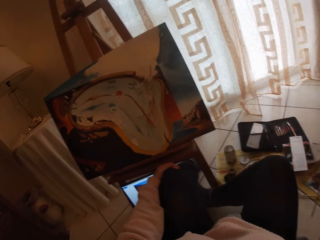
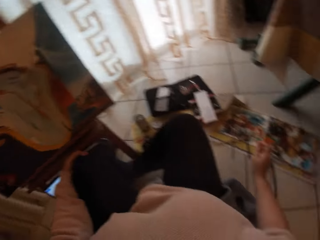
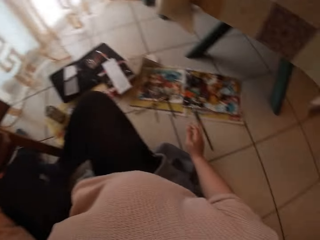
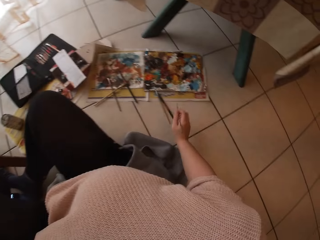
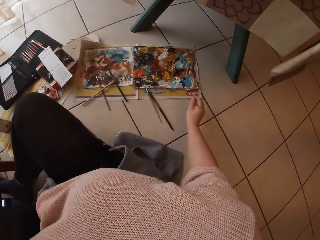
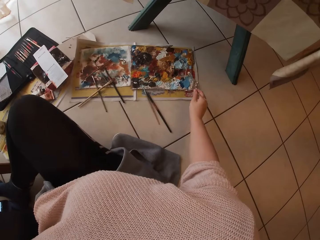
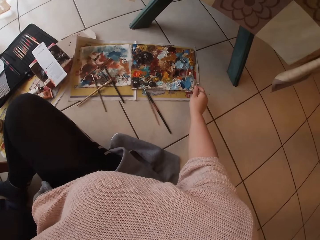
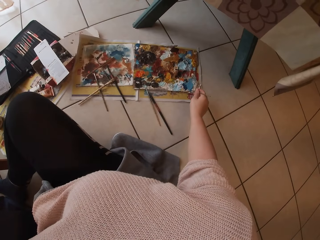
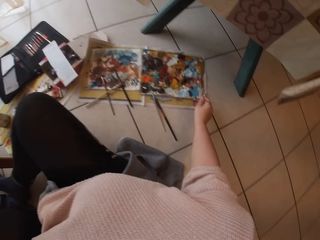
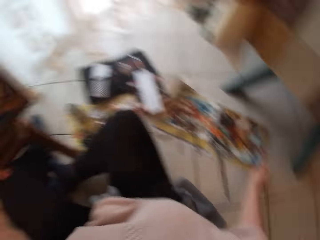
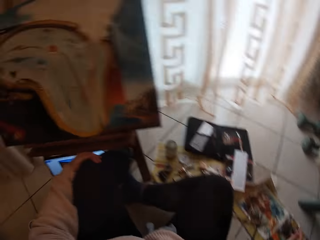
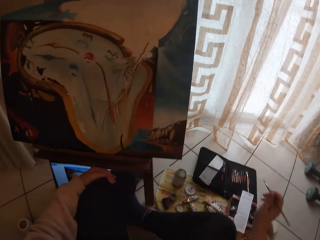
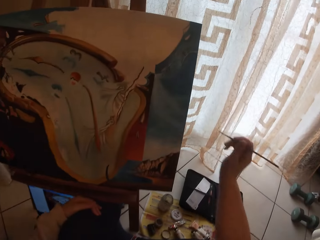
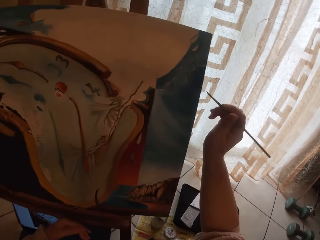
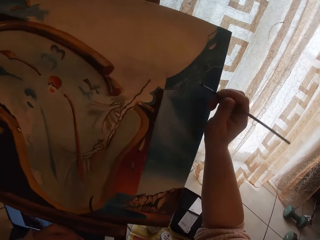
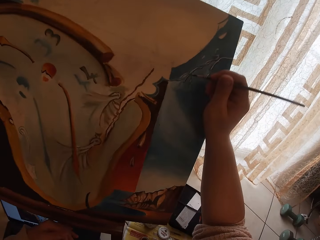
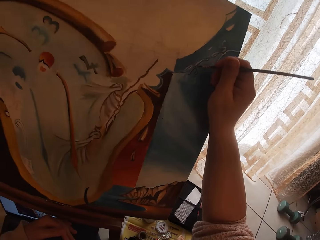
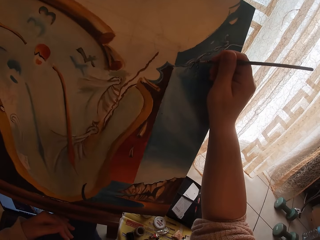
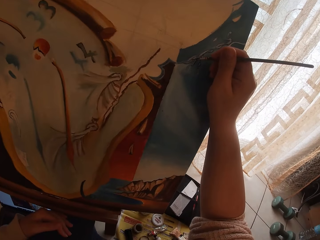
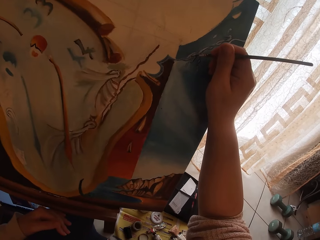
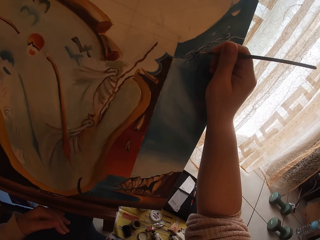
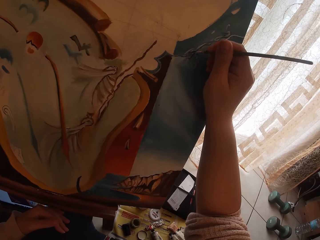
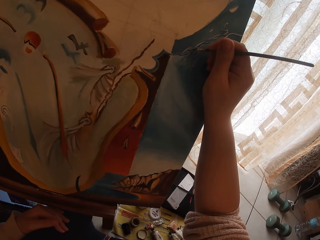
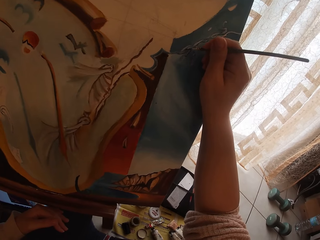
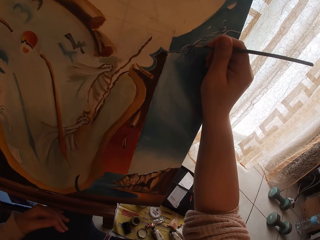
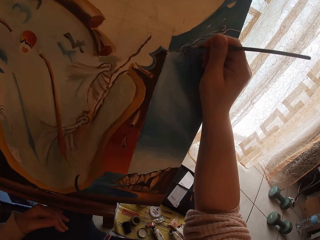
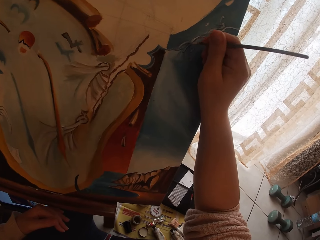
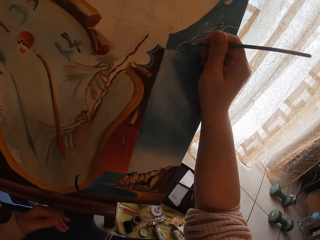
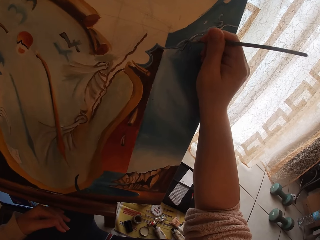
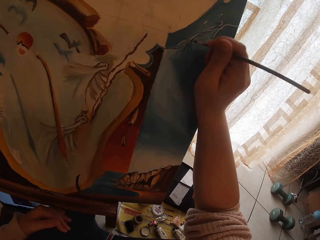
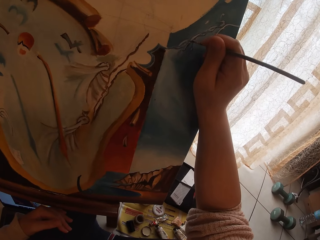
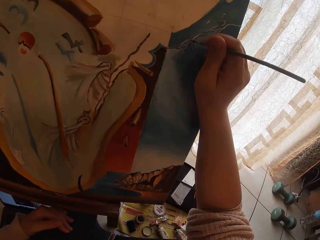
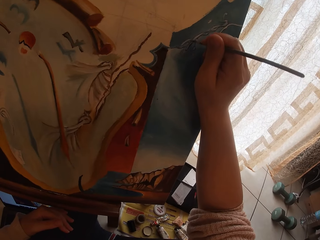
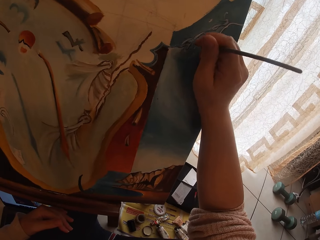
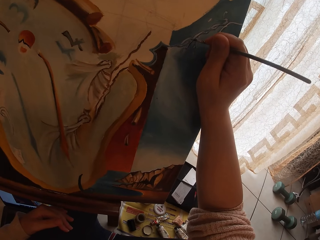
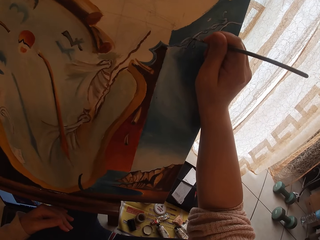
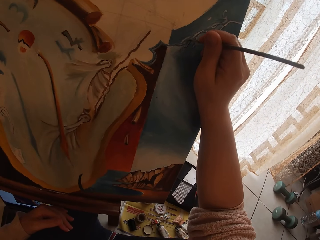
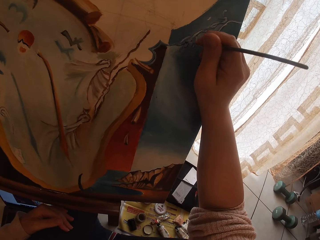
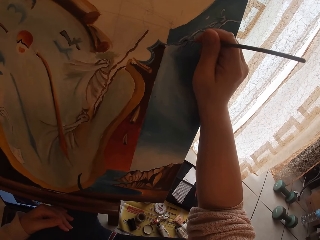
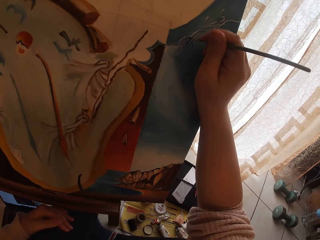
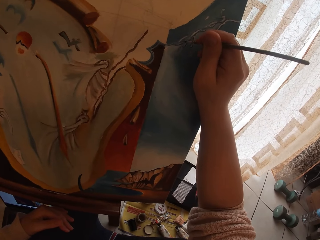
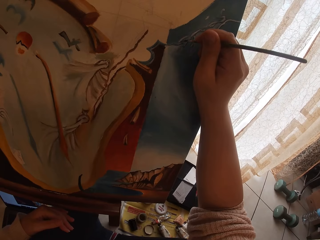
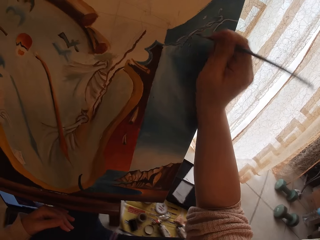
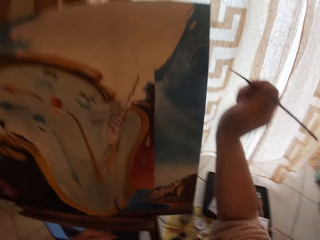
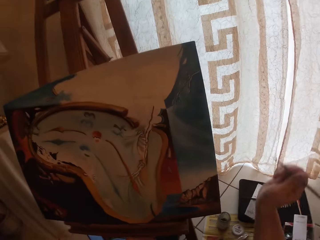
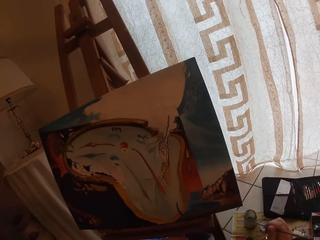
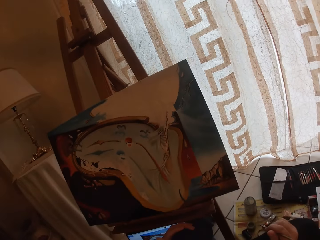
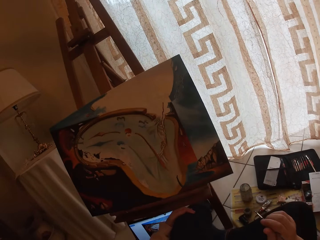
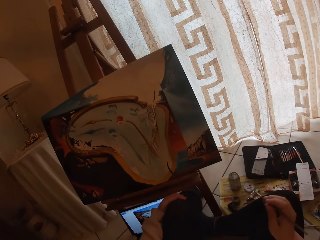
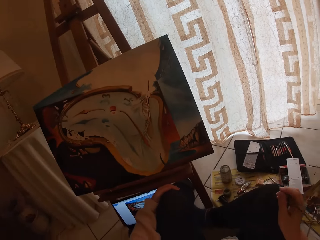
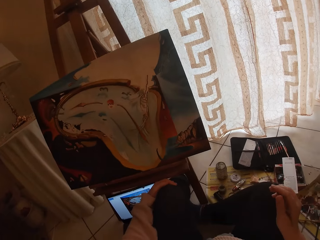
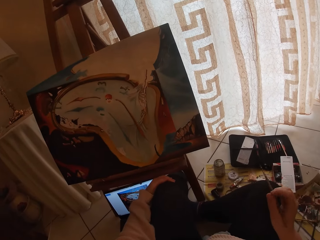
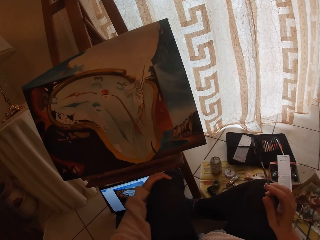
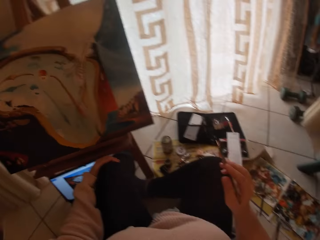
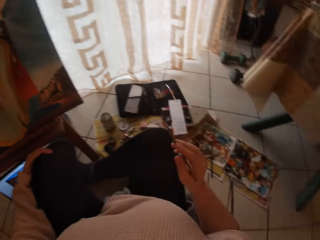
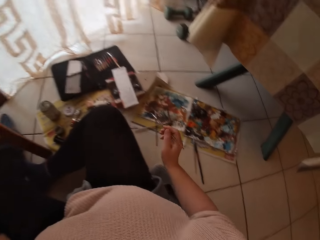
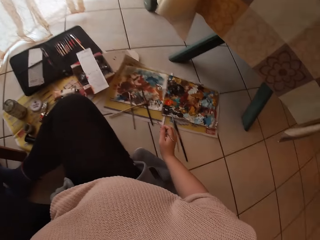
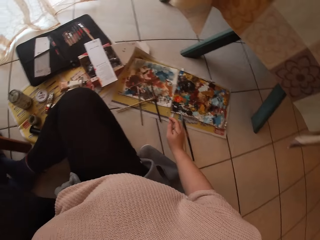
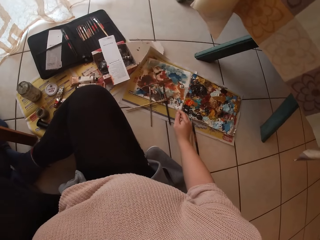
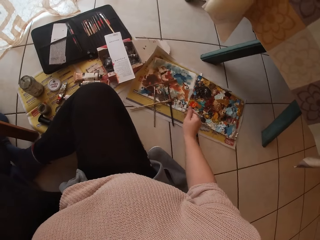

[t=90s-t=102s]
The camera wearer scoops paint from a pallet on the ground with the paintbrush in her right hand. She paints the image from the laptop on the ground on canvas with the paintbrush in her right hand. She removes the brush from the painting.

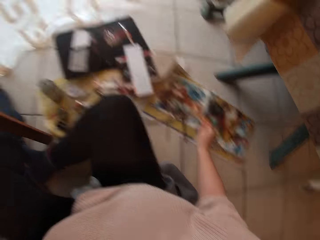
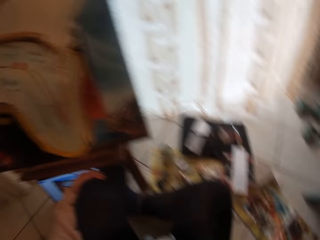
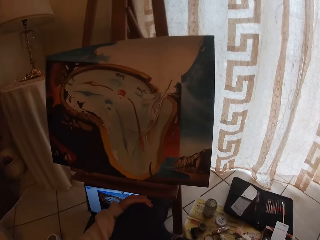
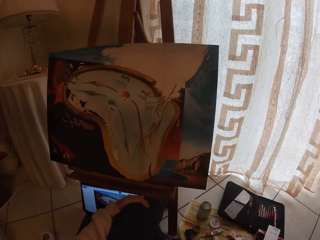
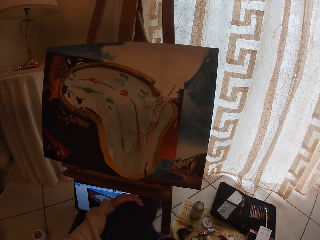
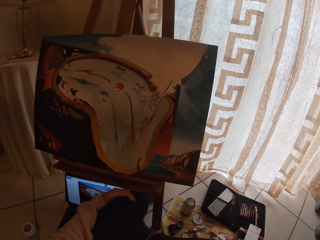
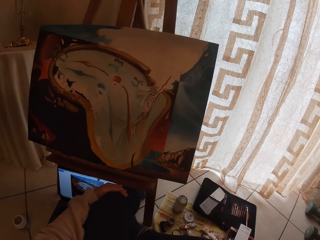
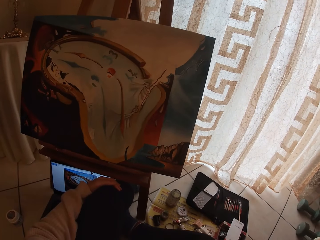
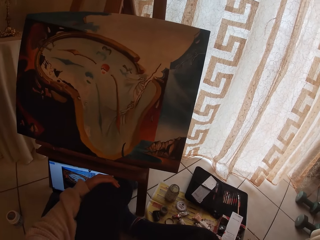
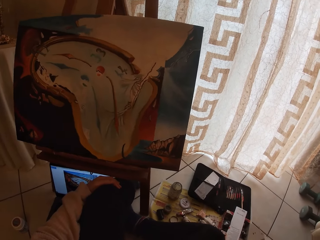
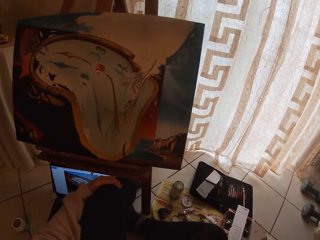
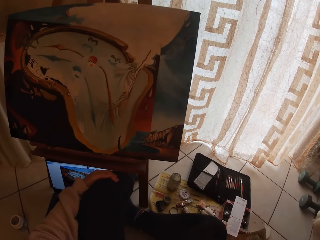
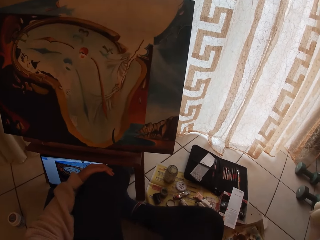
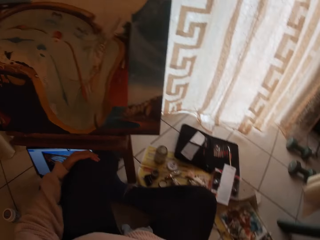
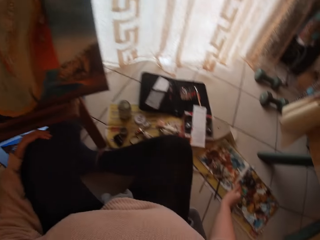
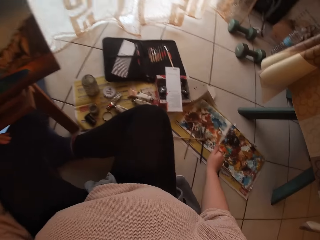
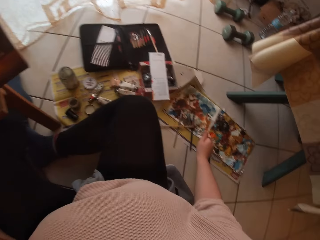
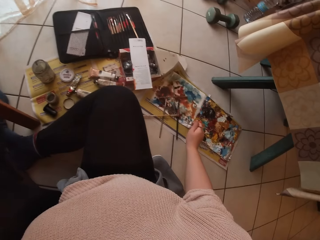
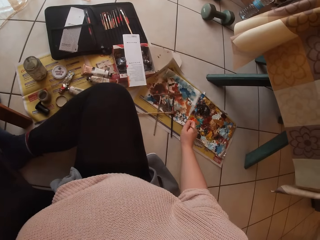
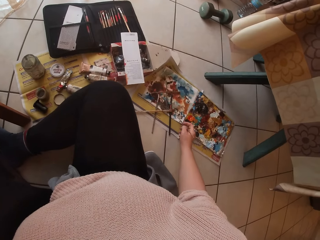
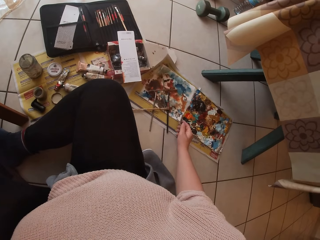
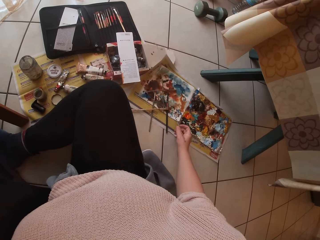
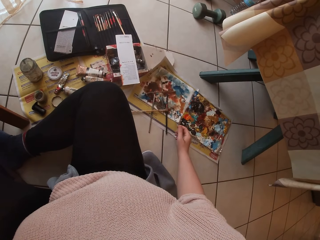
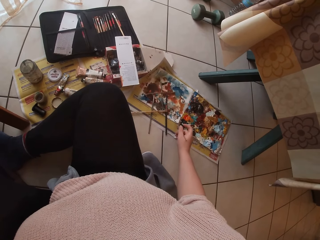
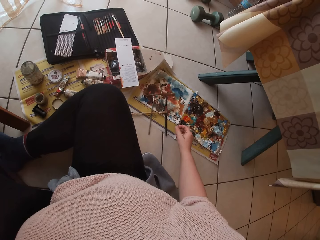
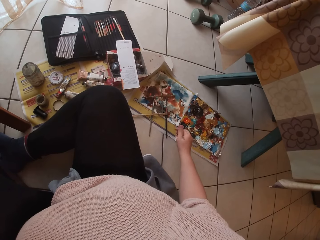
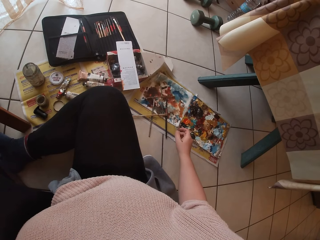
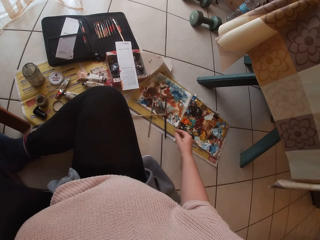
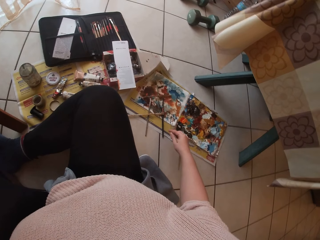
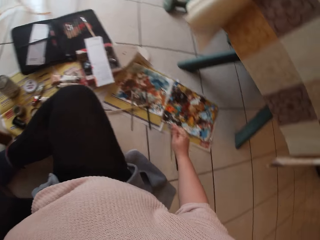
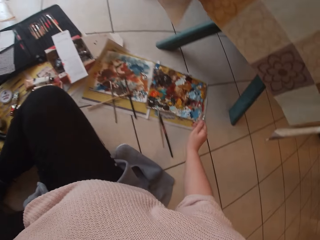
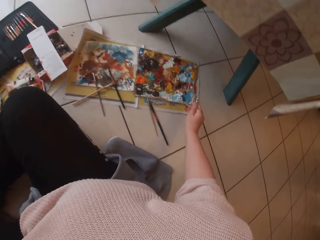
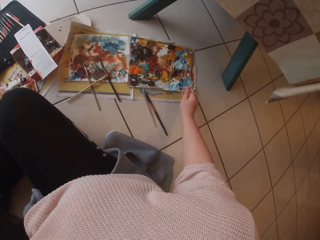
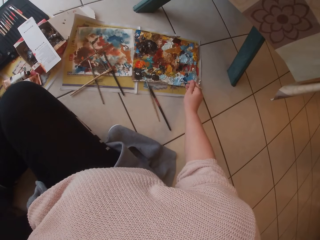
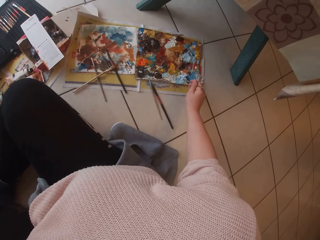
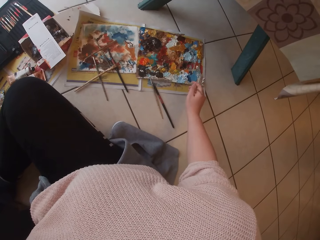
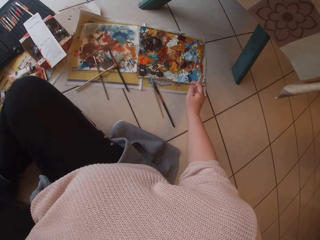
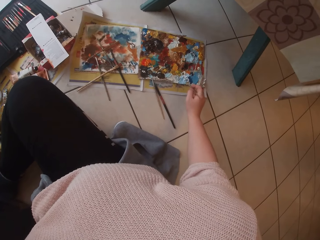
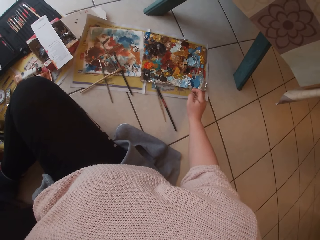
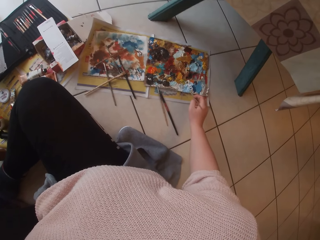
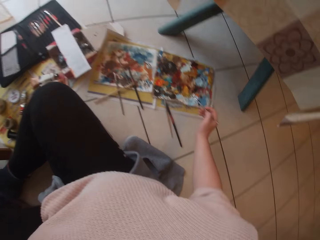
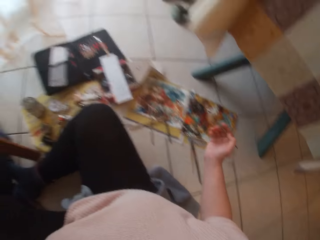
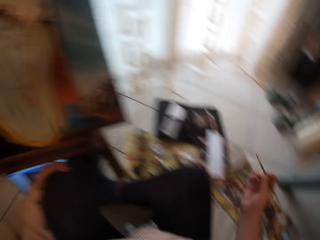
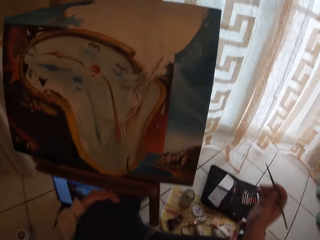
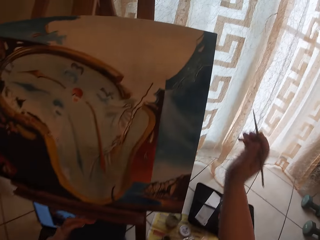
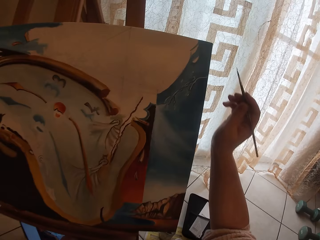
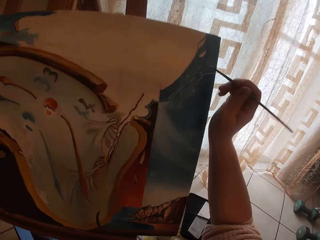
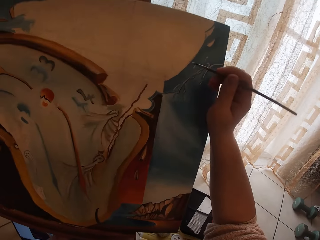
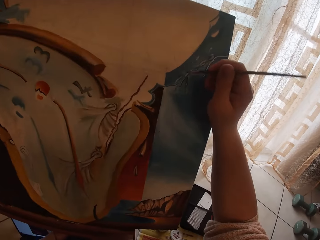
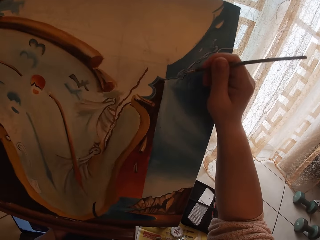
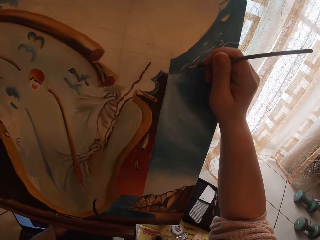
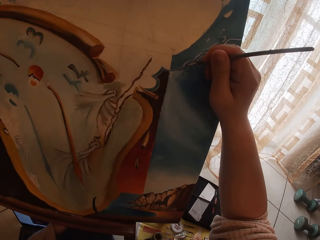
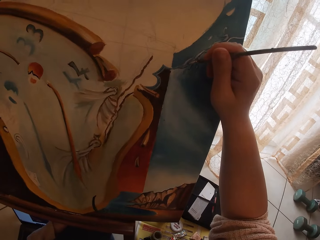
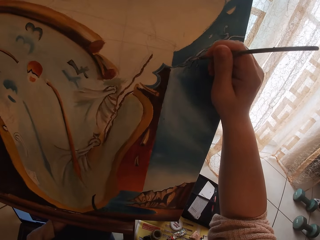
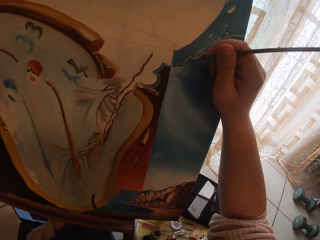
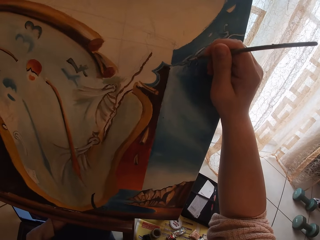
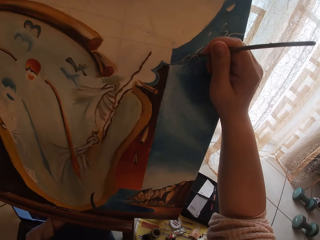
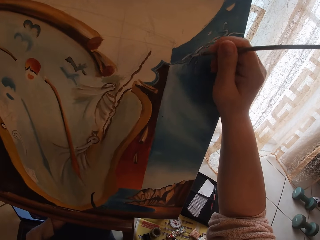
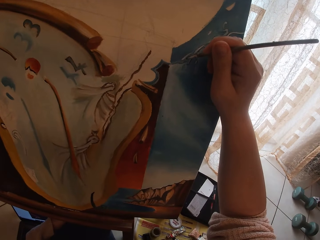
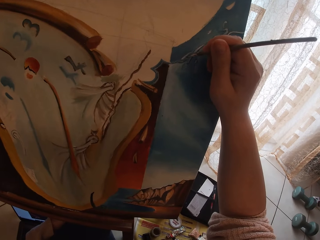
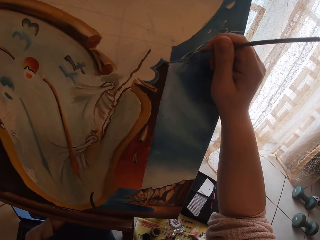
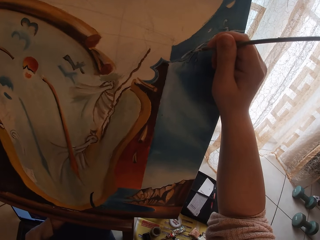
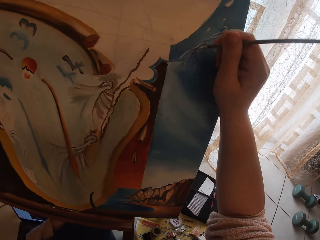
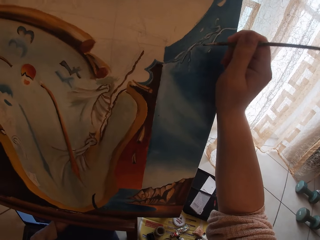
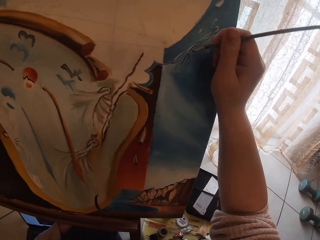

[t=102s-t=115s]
The camera wearer dips the brush in paint on the painting board. They clean the tip of the paintbrush in his right hand on a cloth on the ground. They scoop paint from a pallet on the ground with the paintbrush in her right hand. They paint the image from the laptop on the ground on canvas with the paintbrush in his right hand.
